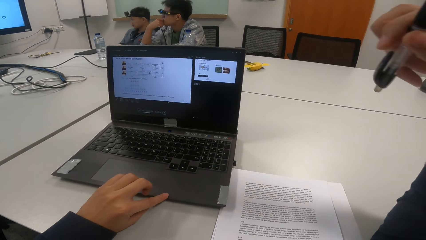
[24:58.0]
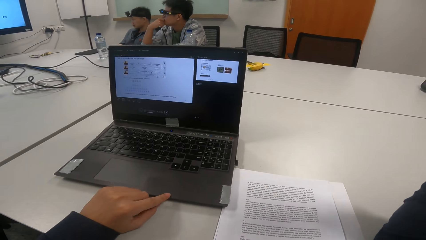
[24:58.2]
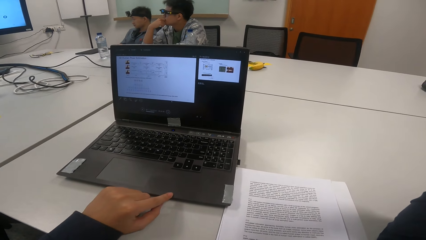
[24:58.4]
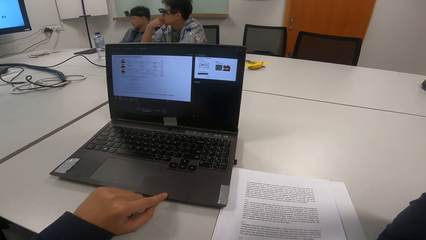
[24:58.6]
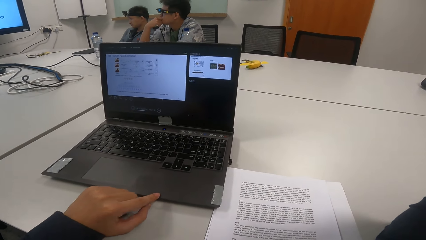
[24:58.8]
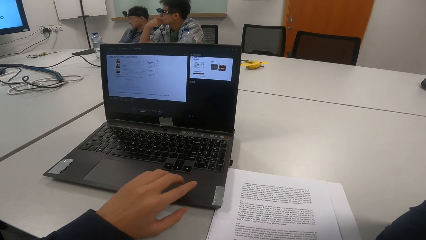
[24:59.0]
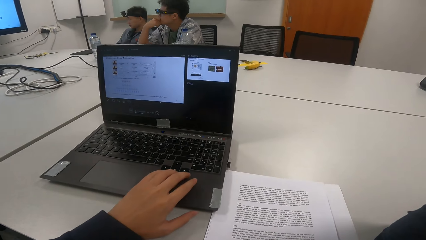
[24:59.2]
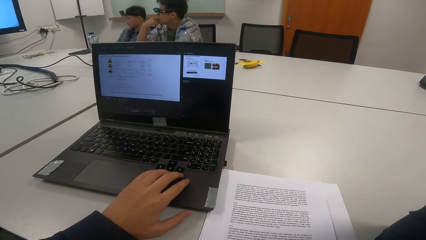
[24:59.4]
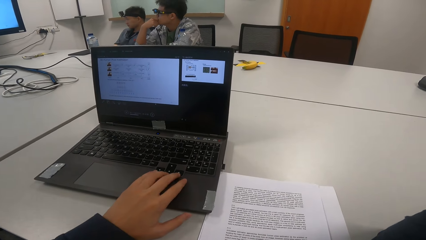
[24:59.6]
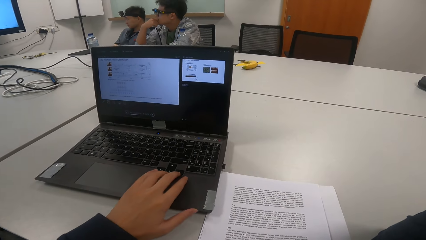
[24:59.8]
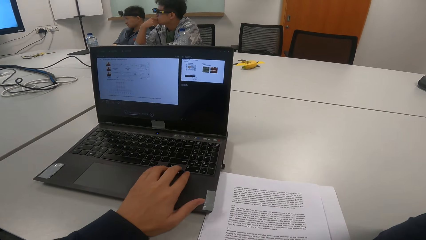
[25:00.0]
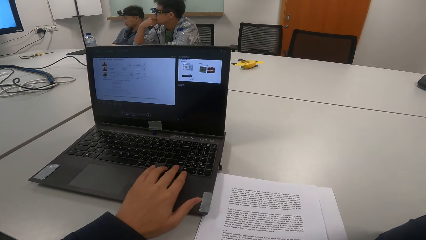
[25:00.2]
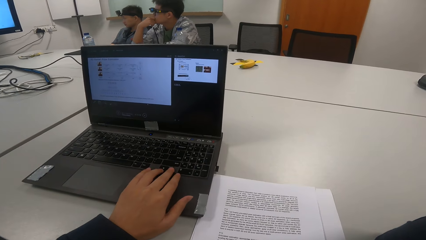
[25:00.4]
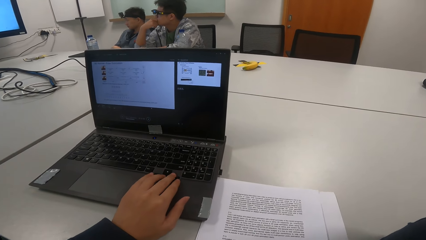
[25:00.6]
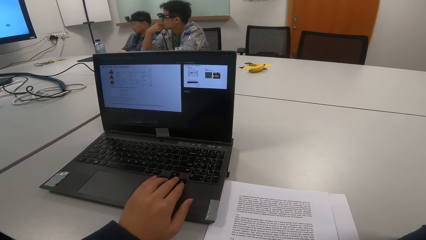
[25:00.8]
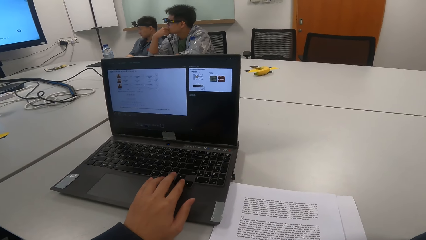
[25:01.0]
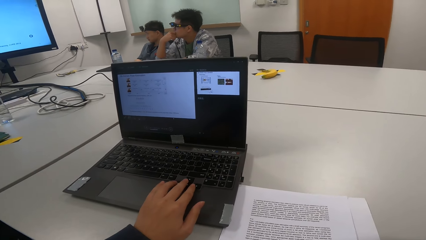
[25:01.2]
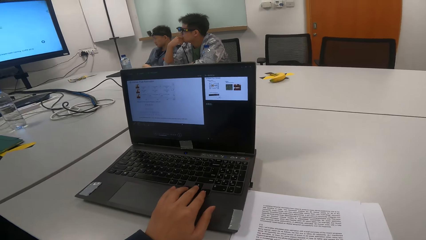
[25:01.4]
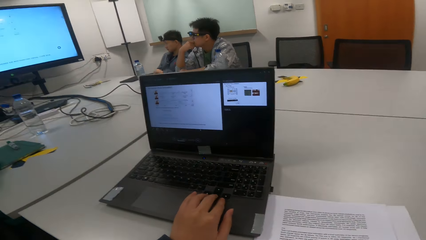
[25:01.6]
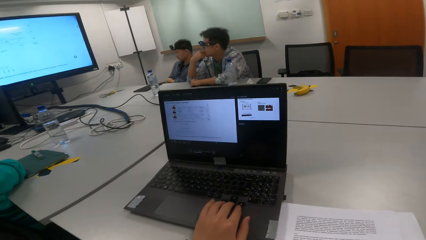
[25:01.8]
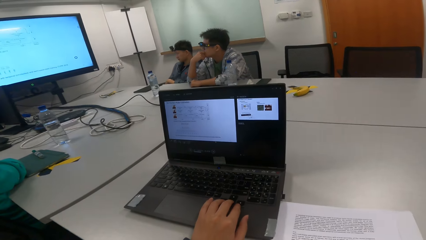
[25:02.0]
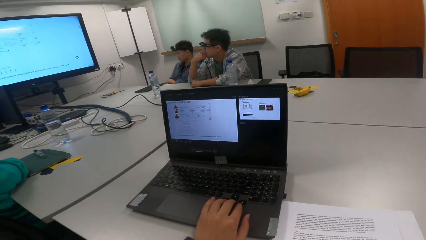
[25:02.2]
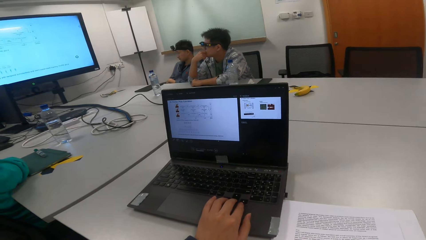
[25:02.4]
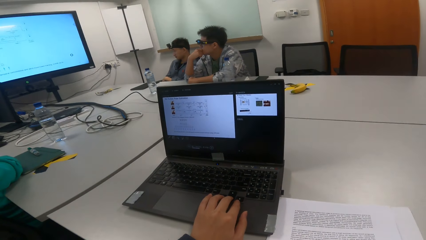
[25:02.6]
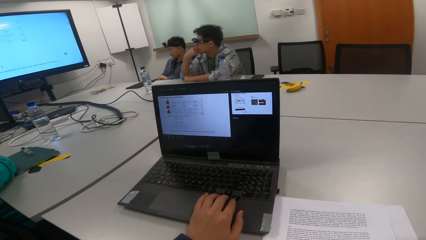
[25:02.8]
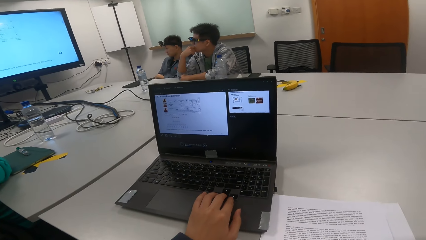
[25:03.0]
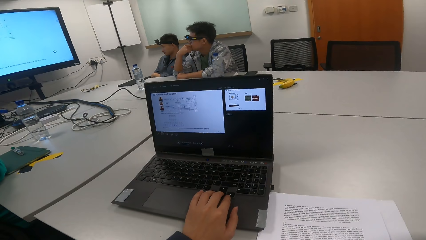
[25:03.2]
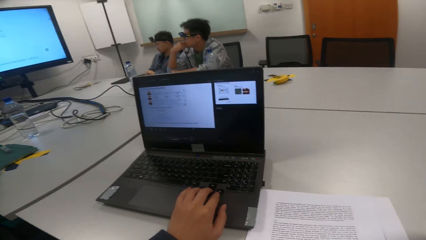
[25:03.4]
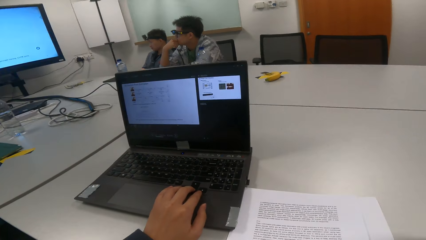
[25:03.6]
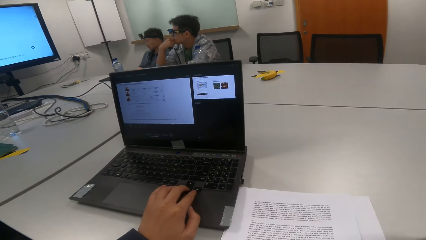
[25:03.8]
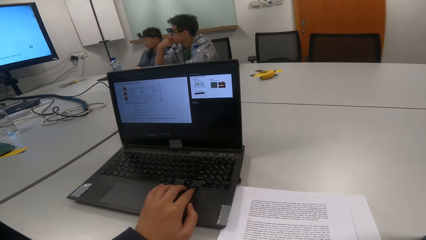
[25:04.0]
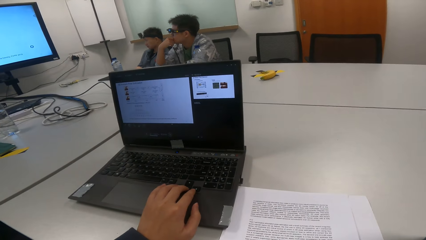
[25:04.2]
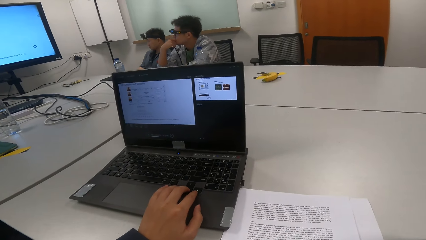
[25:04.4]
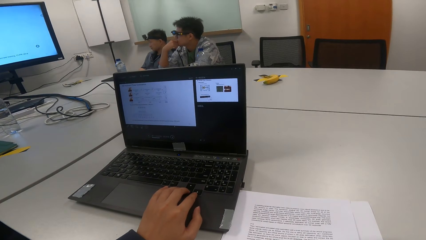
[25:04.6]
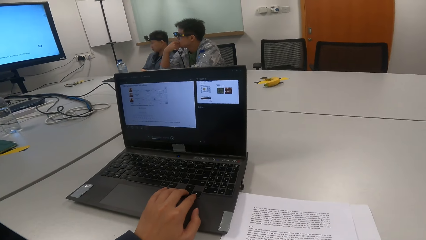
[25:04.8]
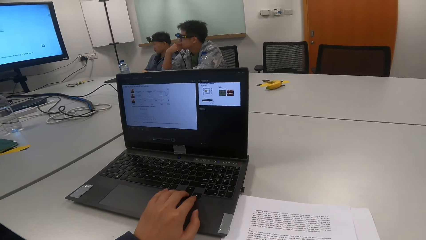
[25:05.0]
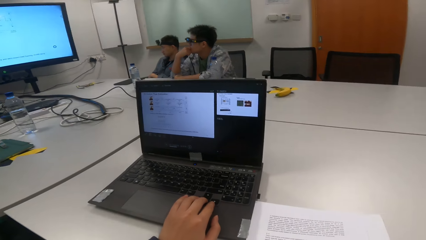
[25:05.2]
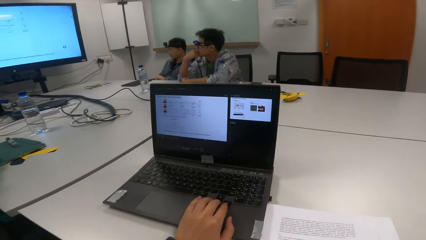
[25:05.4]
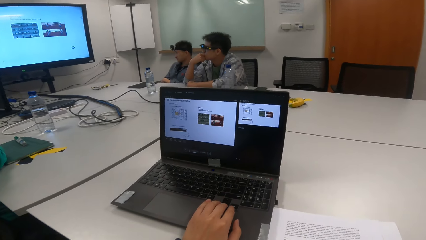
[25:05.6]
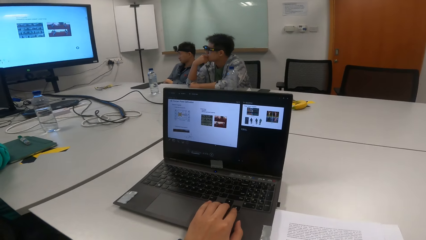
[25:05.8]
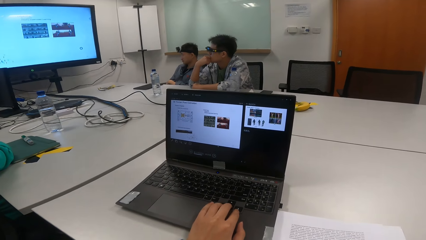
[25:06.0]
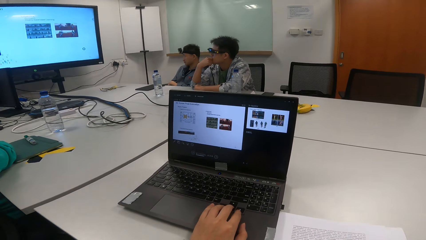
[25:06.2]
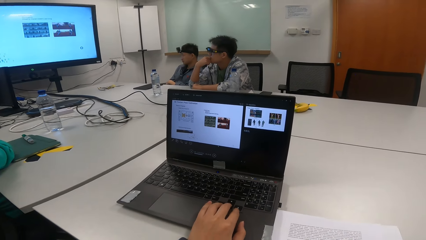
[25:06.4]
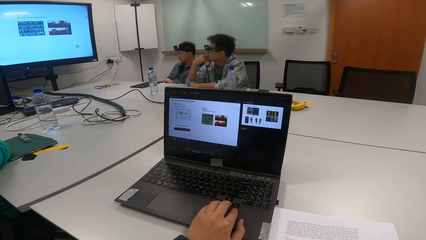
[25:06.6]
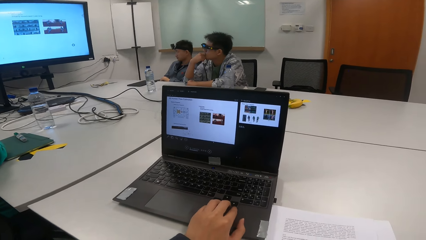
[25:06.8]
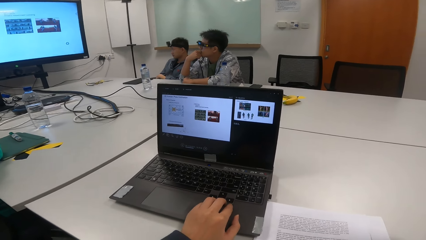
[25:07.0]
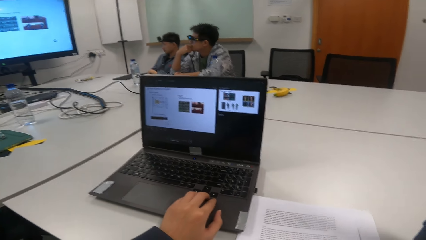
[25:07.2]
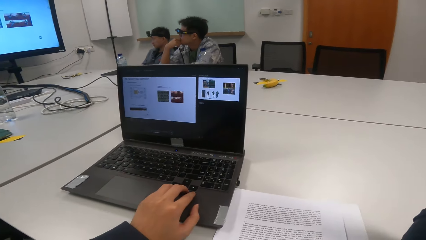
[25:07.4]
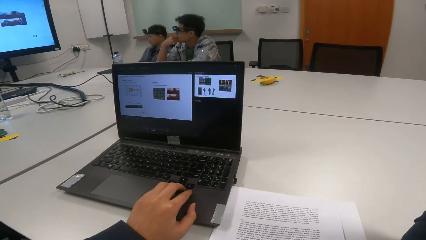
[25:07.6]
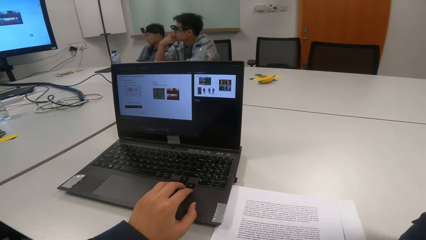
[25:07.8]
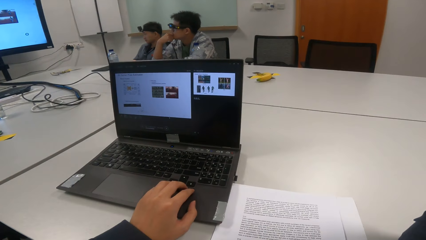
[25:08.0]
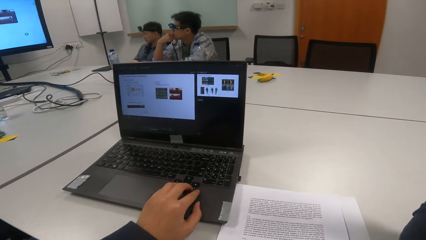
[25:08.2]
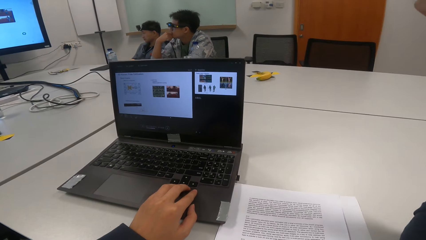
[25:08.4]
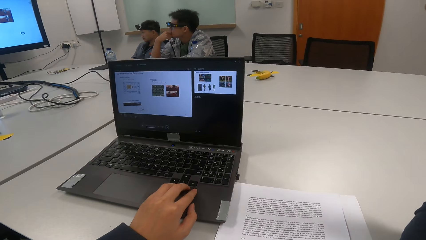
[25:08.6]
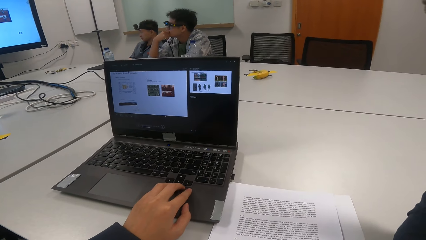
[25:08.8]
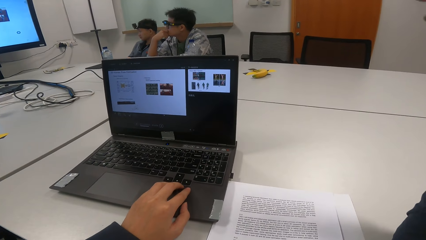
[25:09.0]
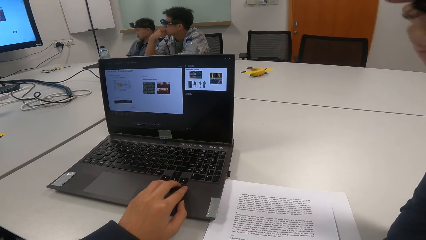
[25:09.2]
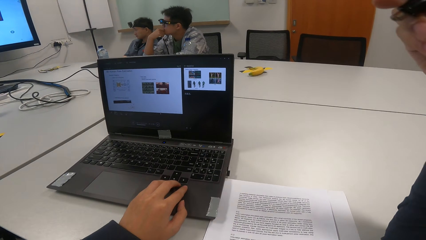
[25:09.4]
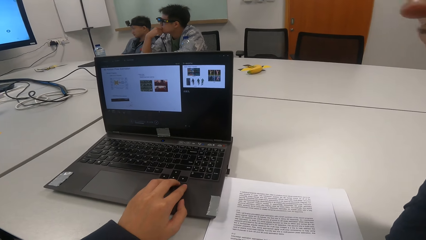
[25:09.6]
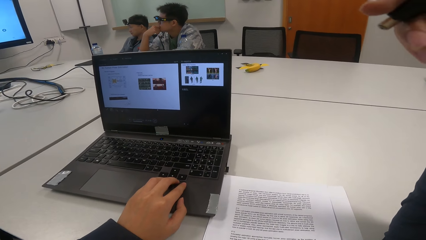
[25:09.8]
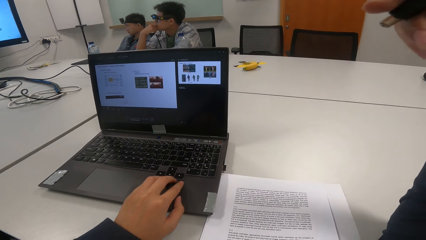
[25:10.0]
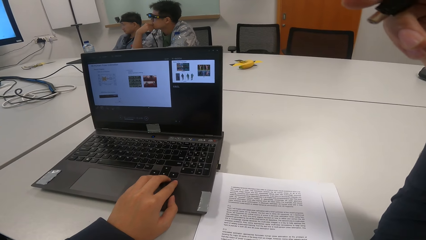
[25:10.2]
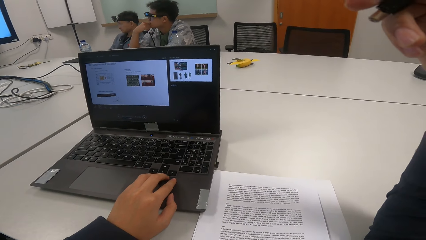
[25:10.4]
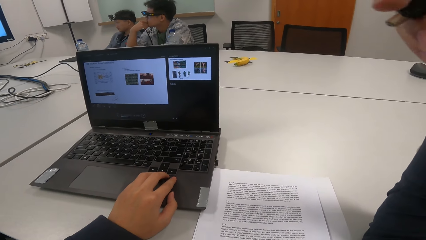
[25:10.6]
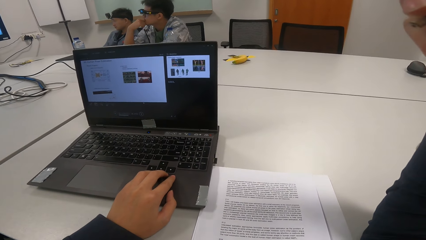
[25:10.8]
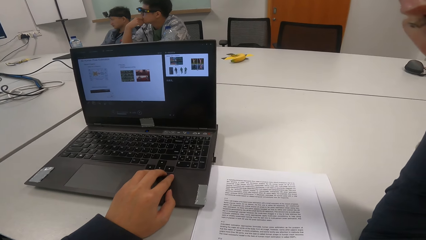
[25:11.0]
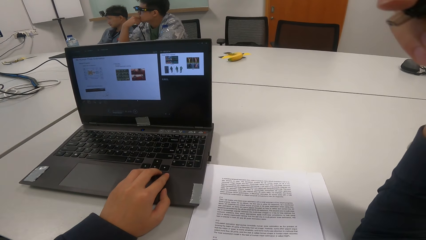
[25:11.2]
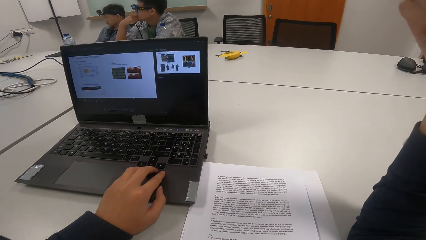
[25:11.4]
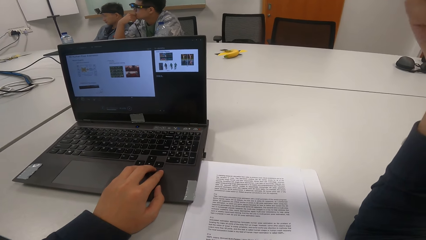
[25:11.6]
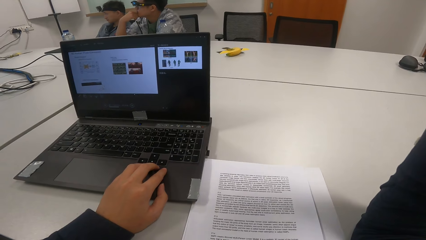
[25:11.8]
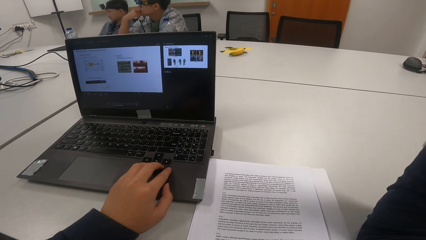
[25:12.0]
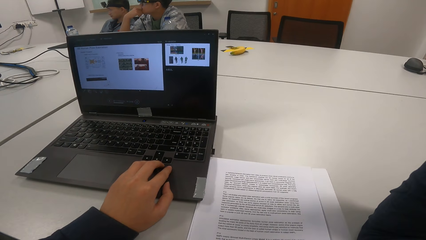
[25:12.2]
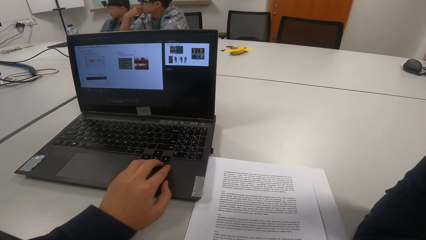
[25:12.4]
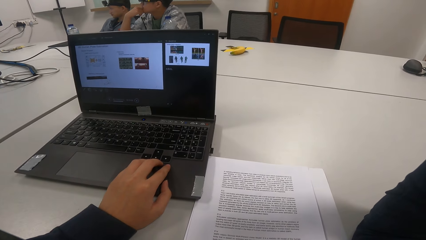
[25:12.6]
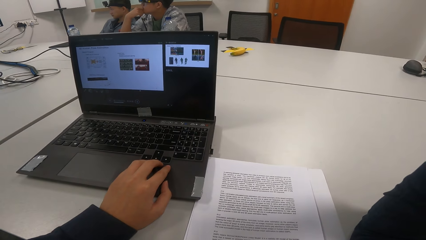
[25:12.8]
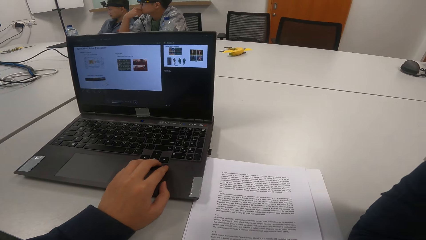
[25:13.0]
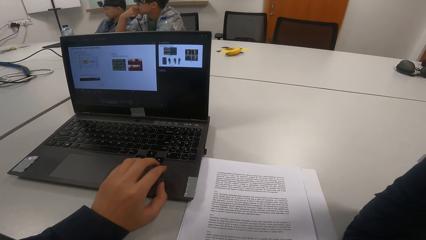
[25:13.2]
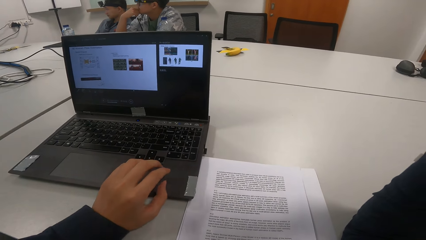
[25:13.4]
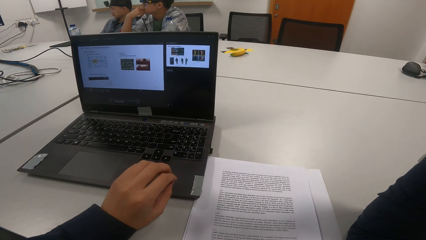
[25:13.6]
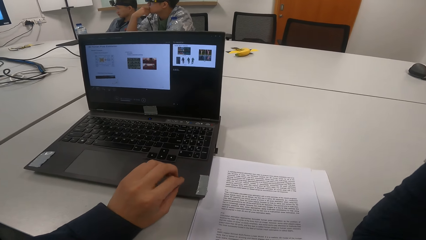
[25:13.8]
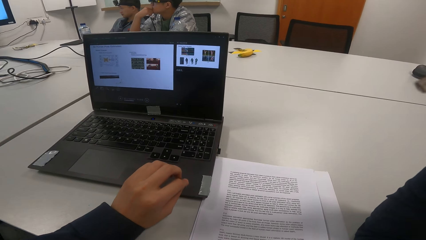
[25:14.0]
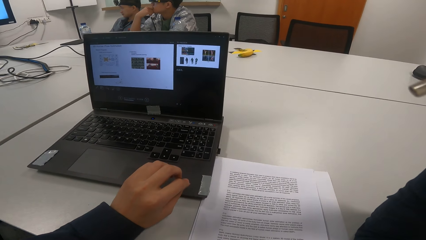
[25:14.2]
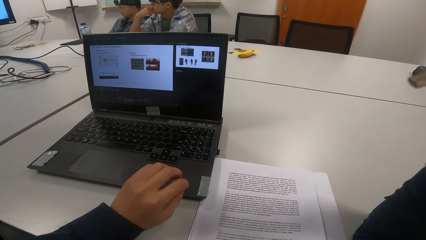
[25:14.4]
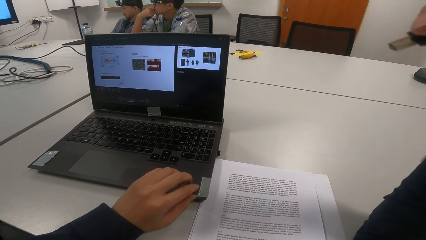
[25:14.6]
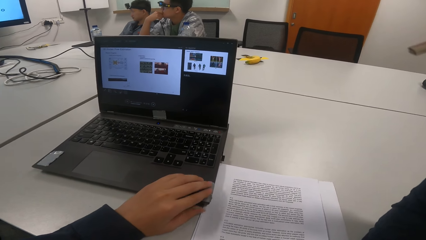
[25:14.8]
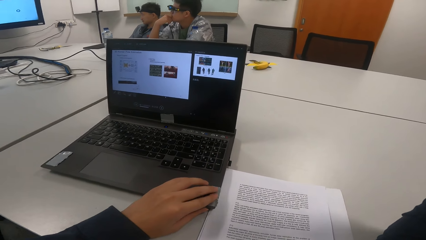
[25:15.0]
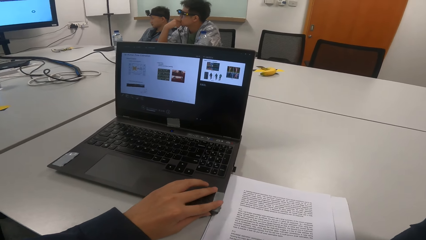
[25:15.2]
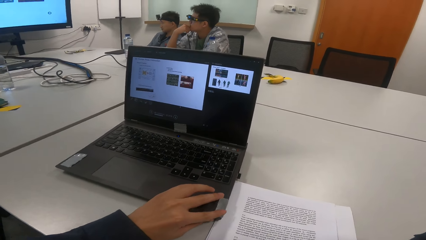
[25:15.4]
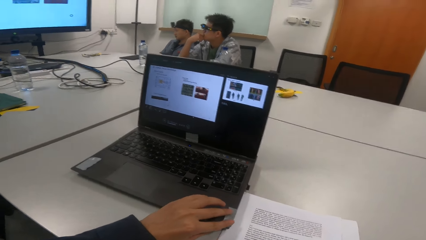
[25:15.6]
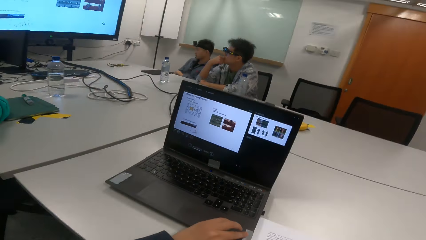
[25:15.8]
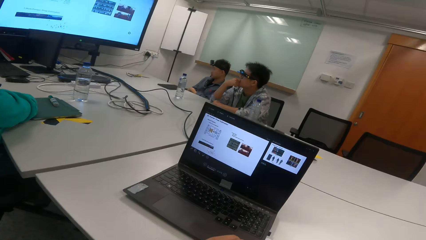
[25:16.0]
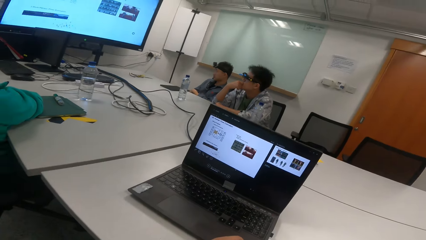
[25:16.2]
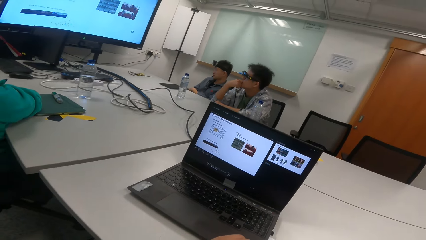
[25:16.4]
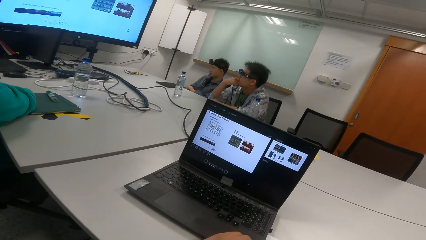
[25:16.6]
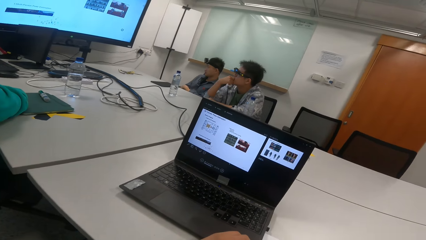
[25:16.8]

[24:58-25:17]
The camera wearer touches the laptop. They operate the laptop. They read a presentation.
